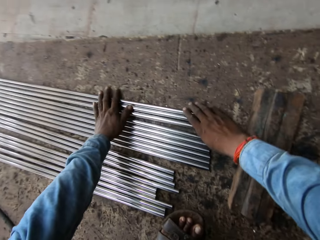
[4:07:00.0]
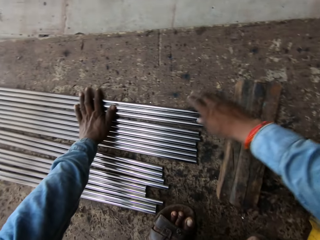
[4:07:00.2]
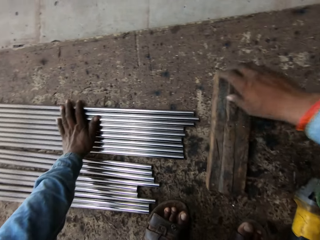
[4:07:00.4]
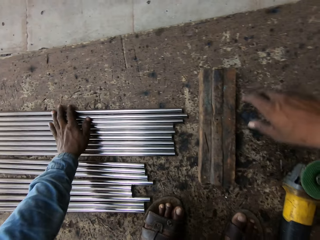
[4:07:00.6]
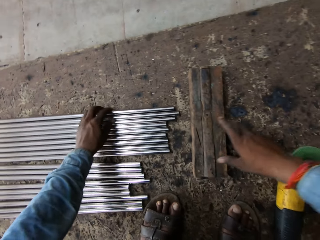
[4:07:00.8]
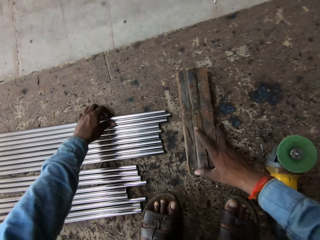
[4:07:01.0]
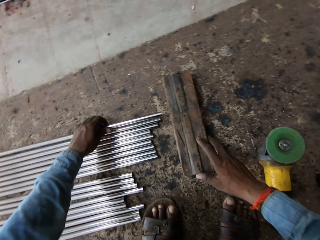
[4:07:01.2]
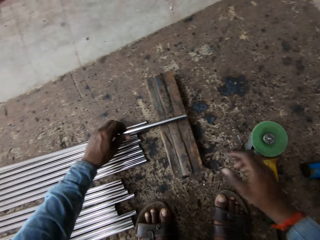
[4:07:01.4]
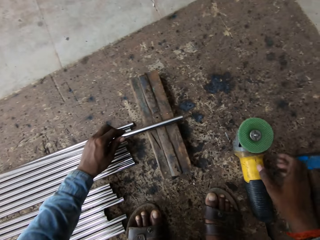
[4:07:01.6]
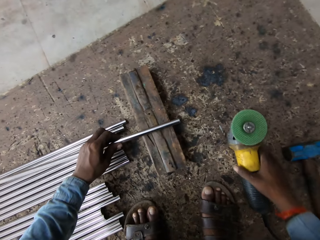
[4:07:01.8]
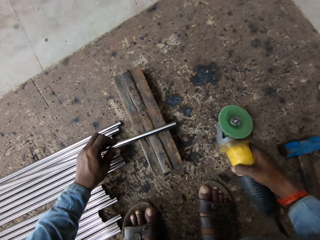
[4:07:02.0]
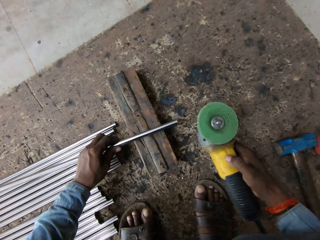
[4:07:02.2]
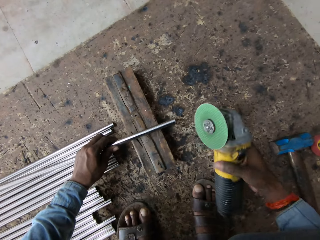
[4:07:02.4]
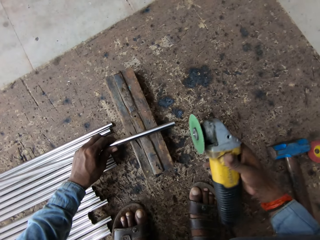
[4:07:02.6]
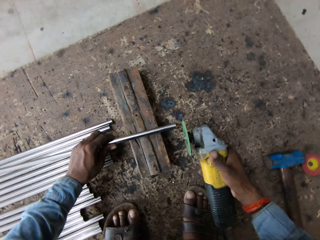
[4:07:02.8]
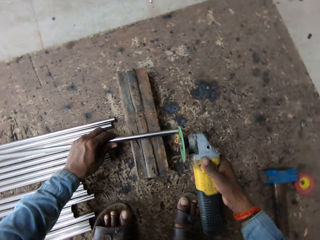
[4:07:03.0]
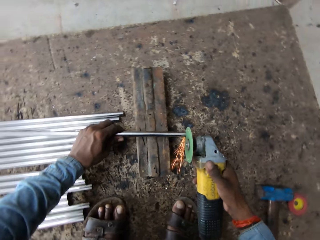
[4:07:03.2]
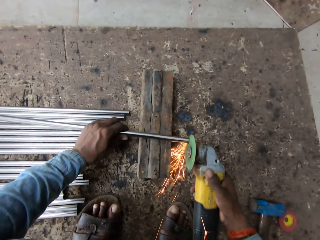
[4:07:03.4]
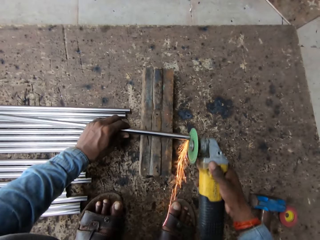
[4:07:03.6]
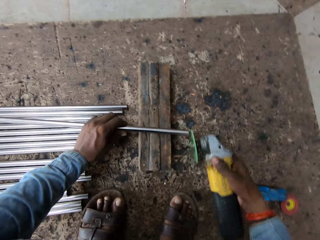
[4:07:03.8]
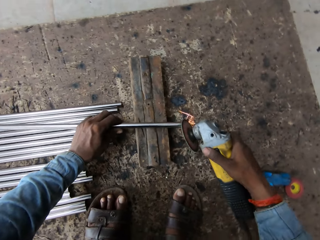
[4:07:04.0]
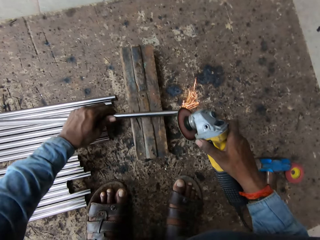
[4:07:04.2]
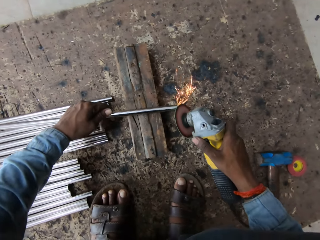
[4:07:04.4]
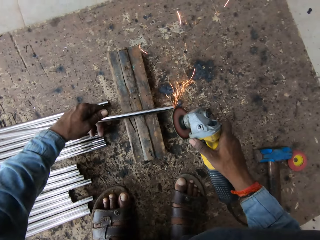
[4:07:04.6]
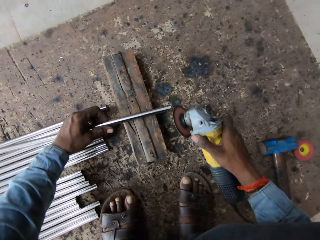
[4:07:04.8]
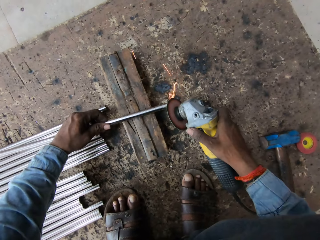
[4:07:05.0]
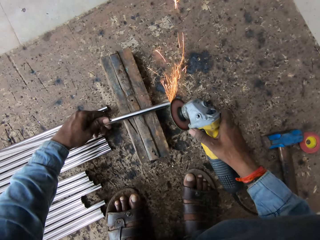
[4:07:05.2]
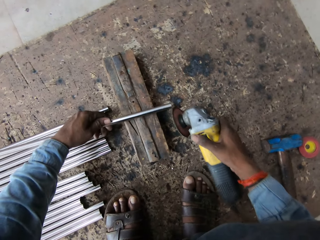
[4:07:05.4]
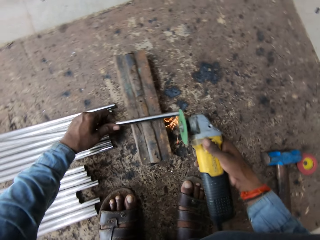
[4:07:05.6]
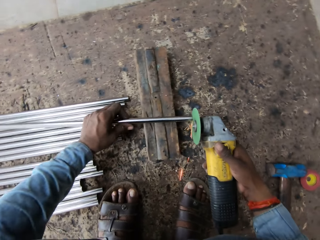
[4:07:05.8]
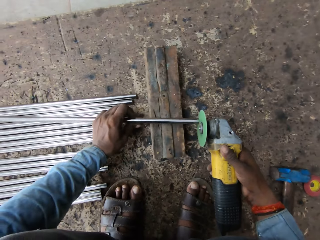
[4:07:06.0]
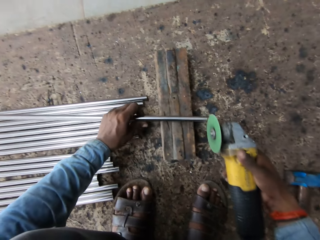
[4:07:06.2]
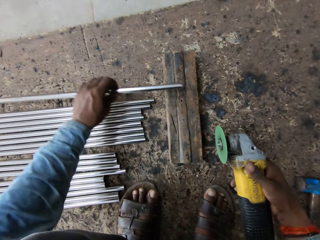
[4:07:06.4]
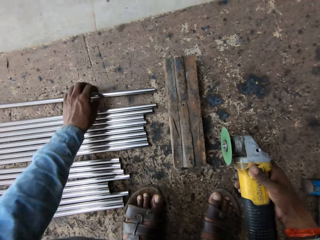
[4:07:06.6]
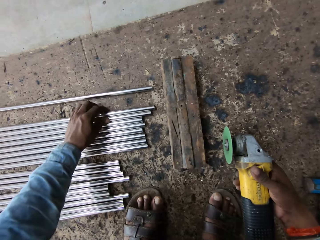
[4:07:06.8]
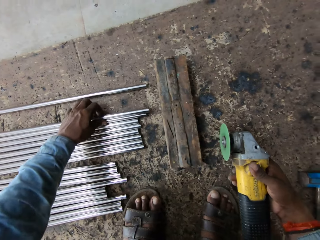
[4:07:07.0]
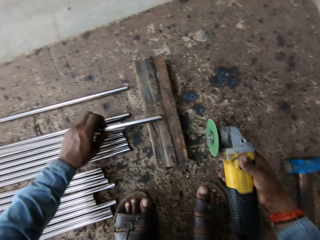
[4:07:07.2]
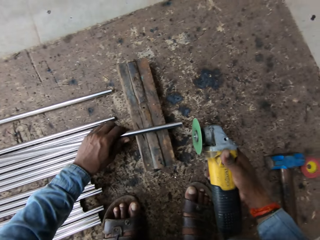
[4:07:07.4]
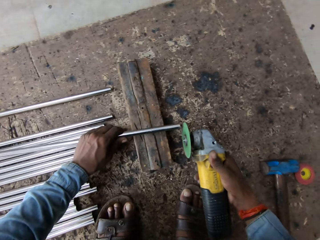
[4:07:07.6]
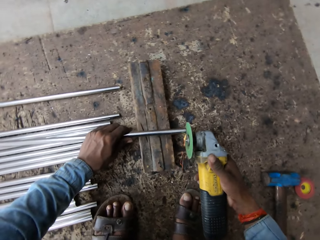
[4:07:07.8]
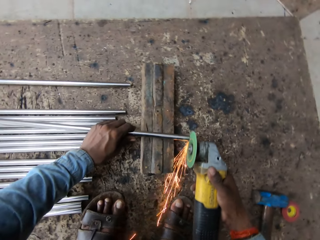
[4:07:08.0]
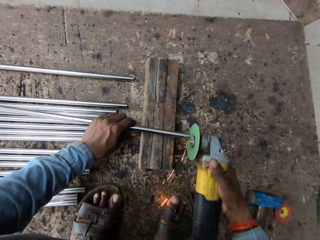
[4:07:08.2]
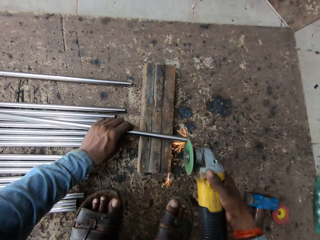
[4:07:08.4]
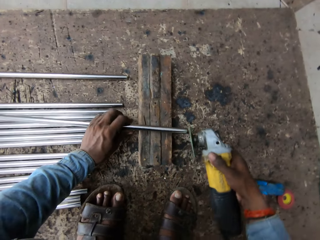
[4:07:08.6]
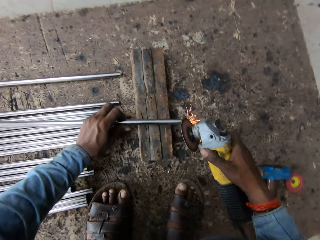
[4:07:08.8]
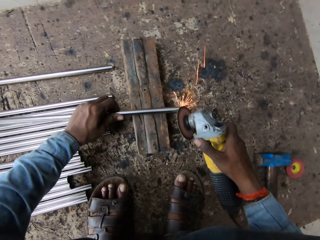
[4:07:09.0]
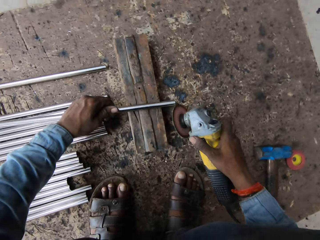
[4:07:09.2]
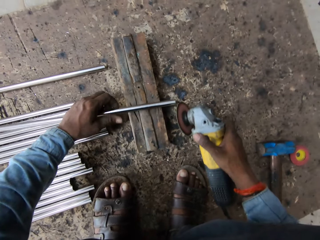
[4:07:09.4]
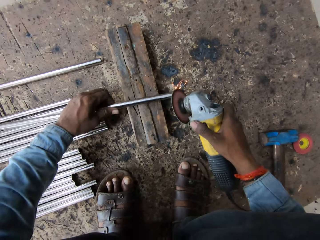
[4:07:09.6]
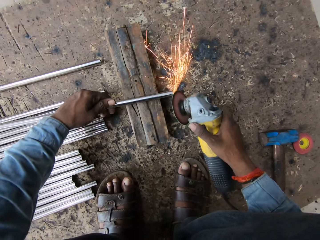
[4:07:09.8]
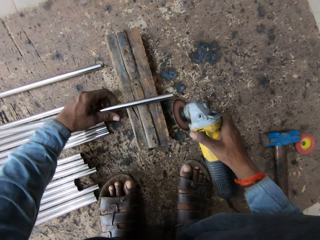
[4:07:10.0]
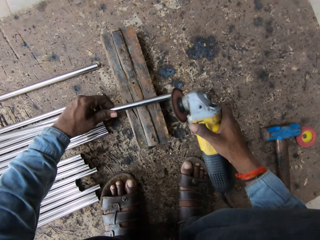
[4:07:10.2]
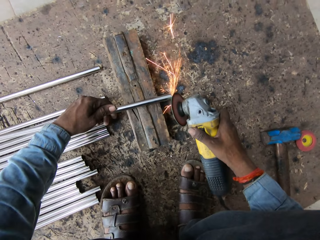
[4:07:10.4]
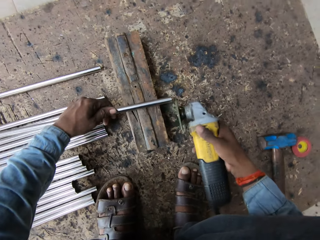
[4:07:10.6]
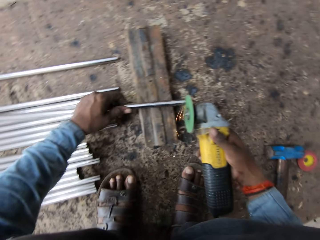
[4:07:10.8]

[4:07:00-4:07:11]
The camera wearer puts metal down. They lift the metal and weld the metal. They put the metal down, lift the metal and weld the metal.

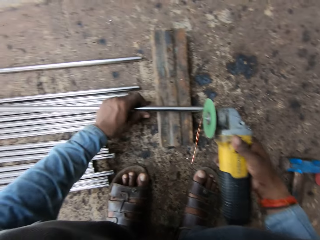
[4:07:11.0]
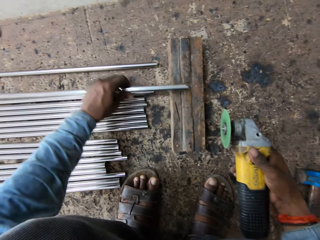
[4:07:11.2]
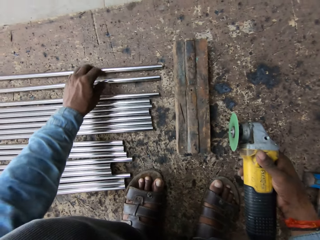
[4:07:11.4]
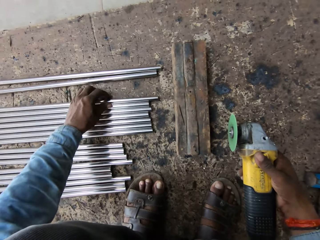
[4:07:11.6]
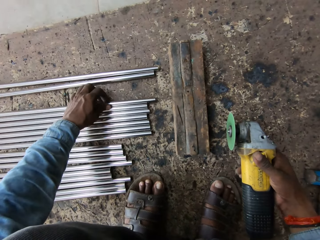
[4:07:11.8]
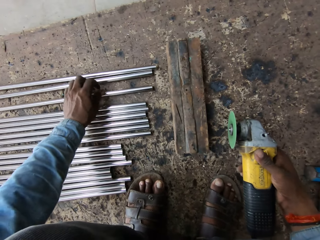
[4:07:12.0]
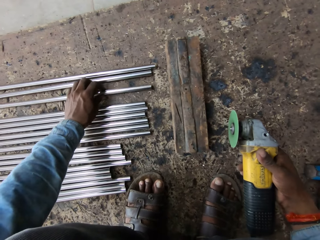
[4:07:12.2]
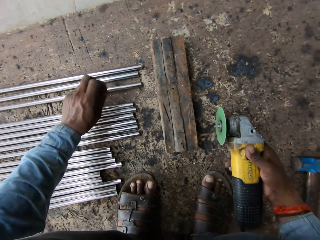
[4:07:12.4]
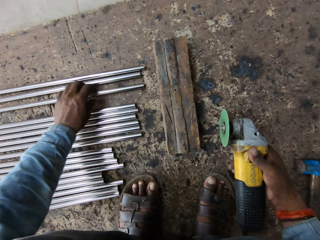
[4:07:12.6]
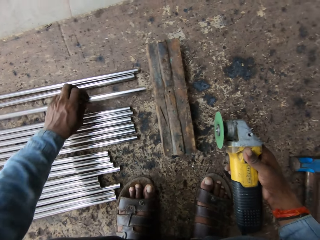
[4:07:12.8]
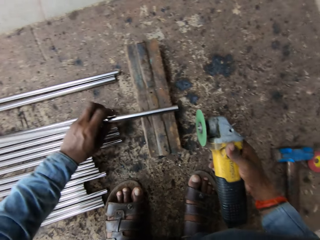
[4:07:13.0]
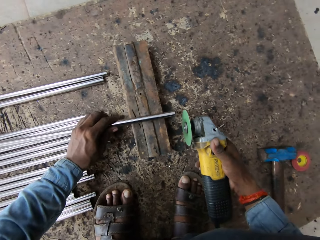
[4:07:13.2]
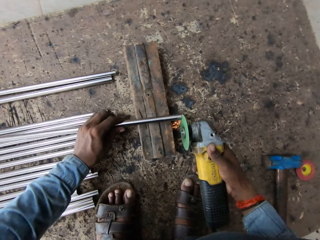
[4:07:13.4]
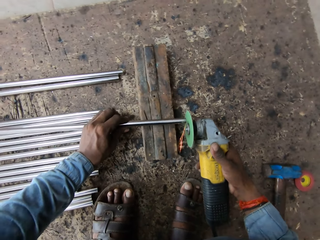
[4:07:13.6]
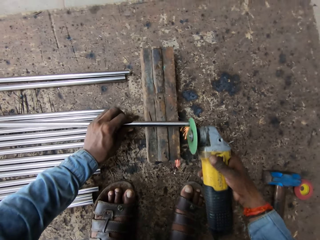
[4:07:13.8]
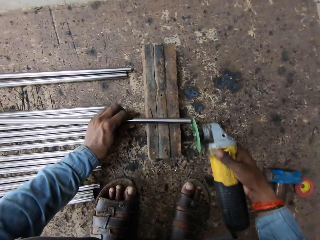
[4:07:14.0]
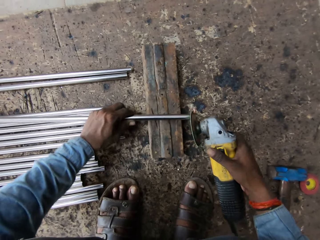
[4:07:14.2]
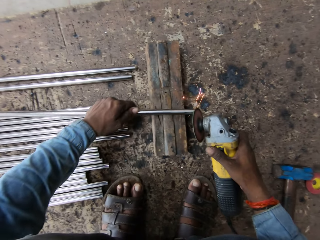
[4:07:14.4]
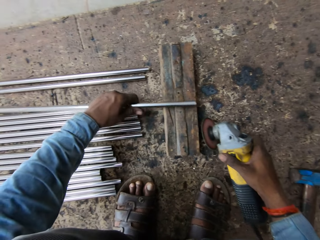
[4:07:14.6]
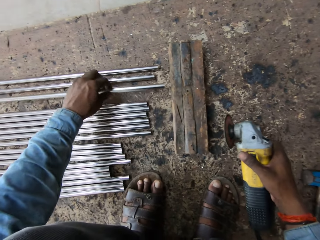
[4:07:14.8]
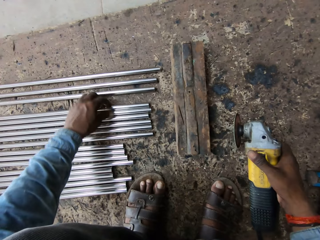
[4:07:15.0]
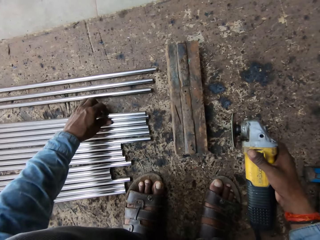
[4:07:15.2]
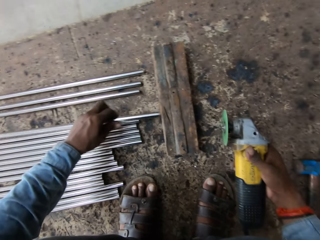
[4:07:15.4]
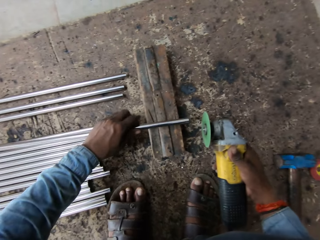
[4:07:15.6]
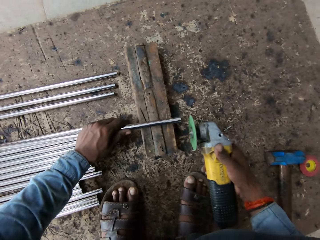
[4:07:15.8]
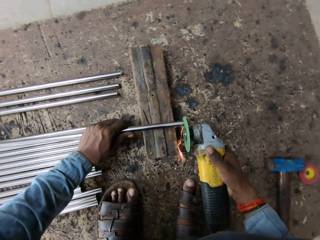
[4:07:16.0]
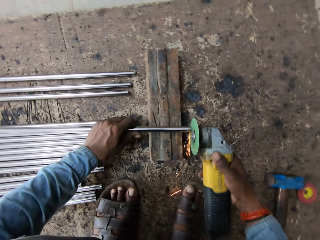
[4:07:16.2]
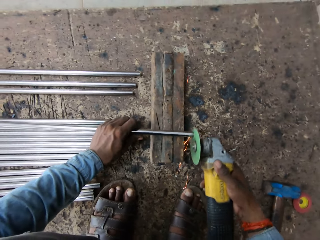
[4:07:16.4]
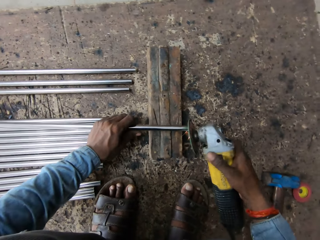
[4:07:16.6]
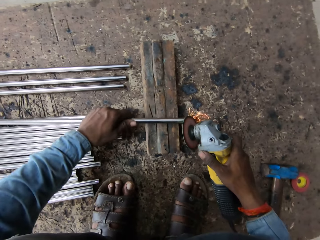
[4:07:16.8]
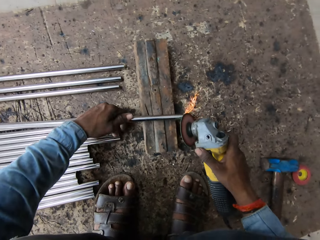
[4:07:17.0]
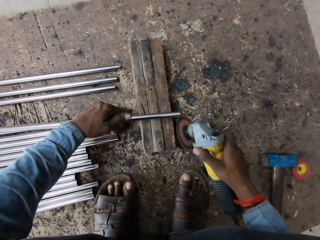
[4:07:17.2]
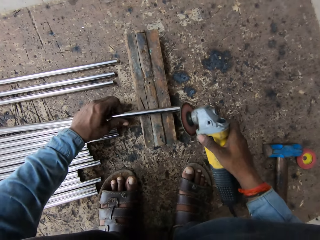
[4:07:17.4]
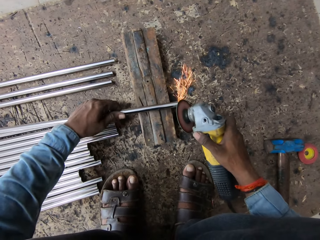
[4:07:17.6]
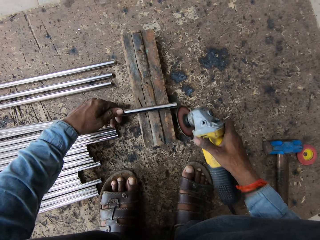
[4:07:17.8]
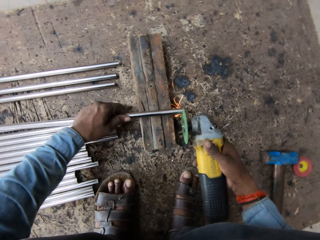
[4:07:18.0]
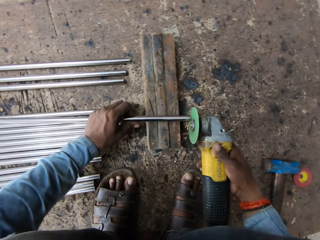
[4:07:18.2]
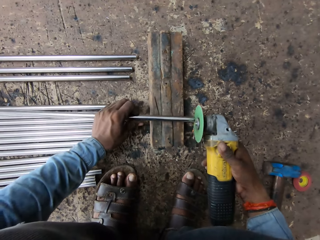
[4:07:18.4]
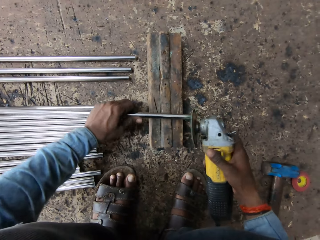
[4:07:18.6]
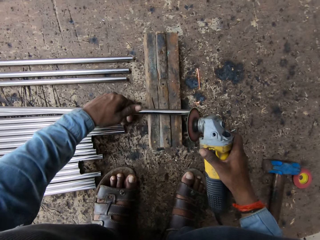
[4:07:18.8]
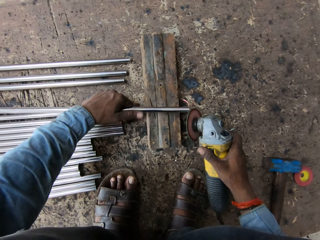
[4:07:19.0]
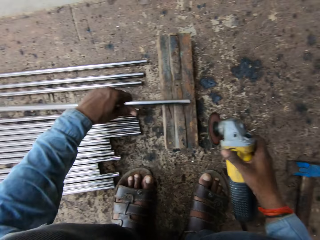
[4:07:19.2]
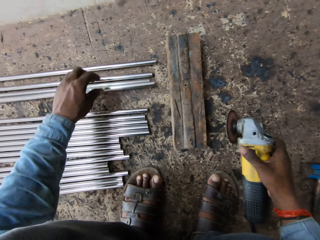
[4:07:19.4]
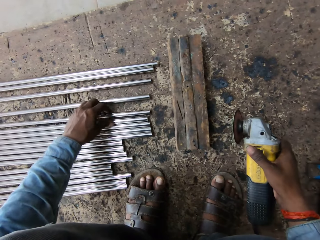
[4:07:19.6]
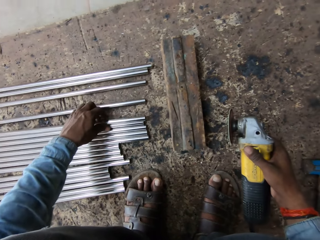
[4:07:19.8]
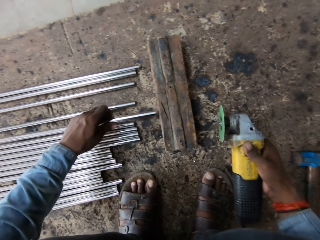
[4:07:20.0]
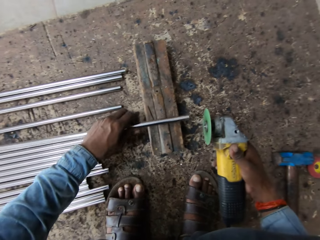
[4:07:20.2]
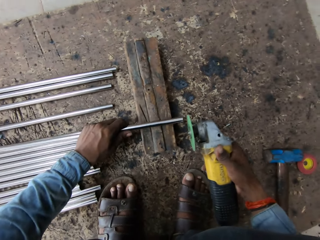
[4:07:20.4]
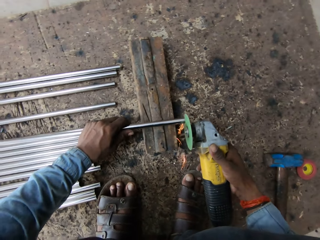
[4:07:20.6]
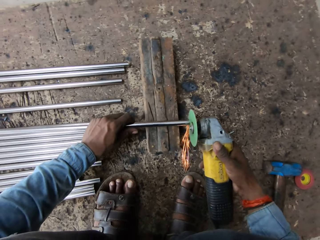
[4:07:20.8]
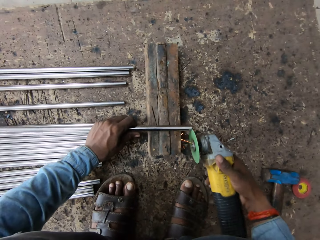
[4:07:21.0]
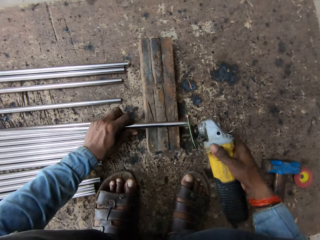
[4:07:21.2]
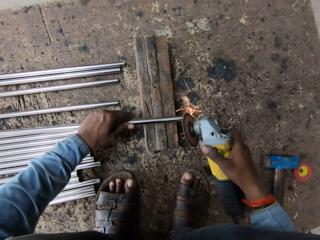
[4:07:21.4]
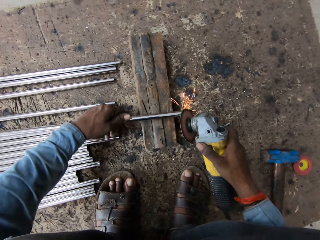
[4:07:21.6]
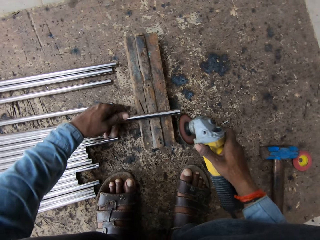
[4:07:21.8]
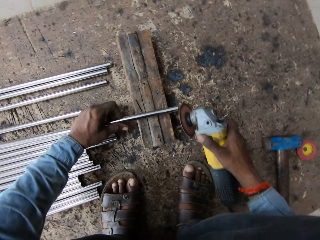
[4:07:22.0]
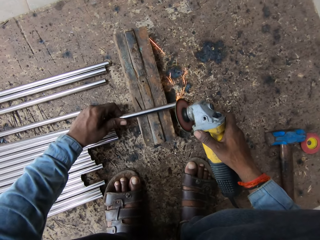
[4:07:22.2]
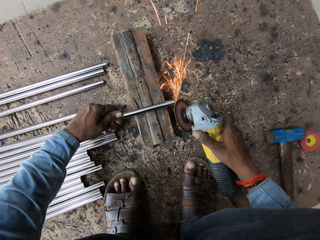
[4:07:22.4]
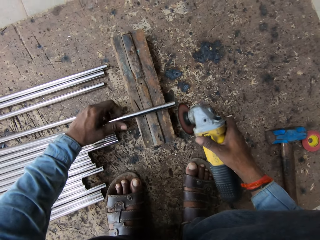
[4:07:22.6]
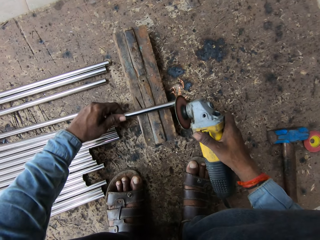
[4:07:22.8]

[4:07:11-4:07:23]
The camera wearer puts metal down. They lift the metal and weld the metal. They put the metal down, lift the metal and weld the metal. They put the metal down, lift the metal and weld the metal.
